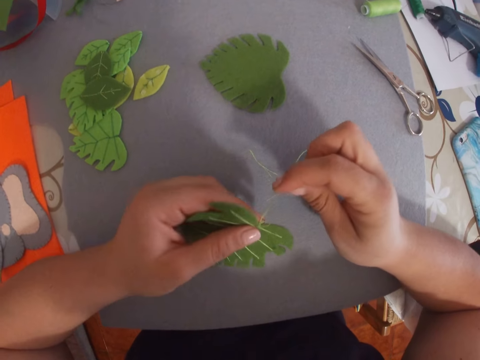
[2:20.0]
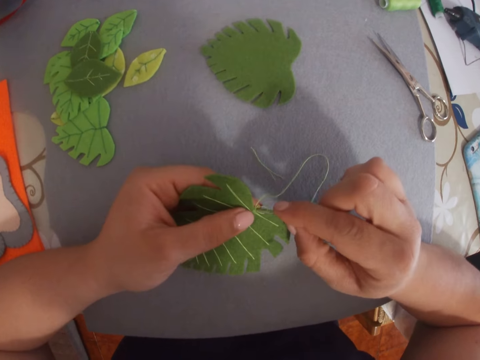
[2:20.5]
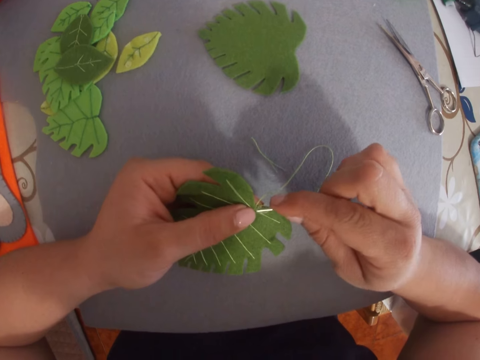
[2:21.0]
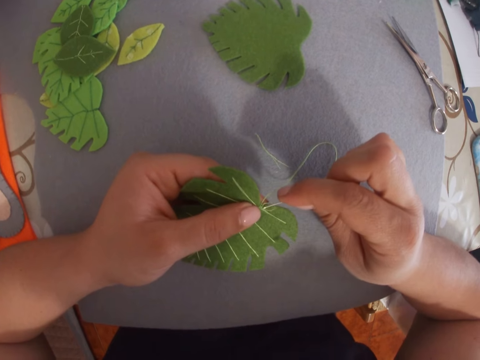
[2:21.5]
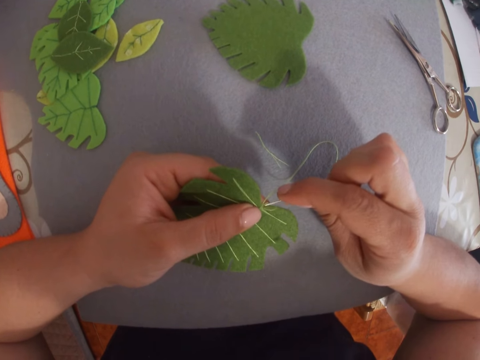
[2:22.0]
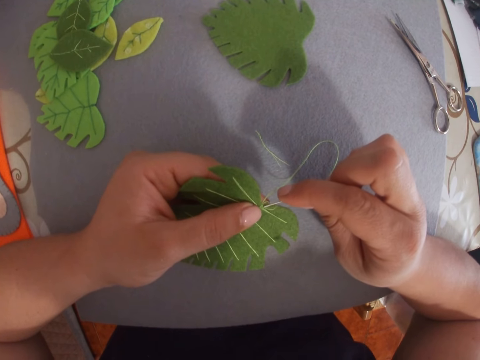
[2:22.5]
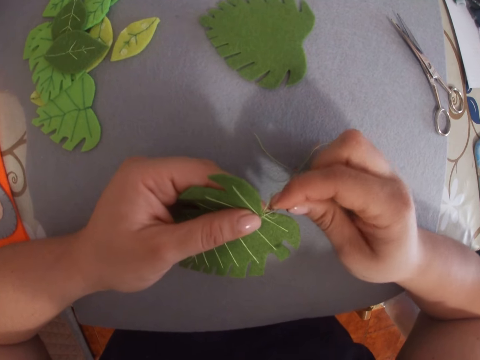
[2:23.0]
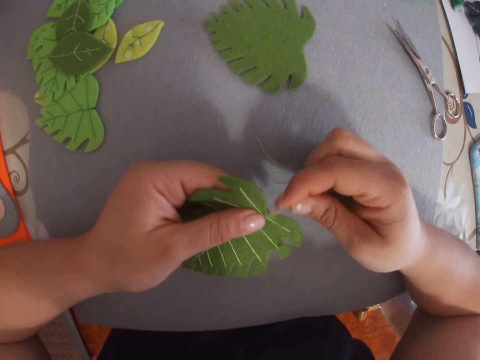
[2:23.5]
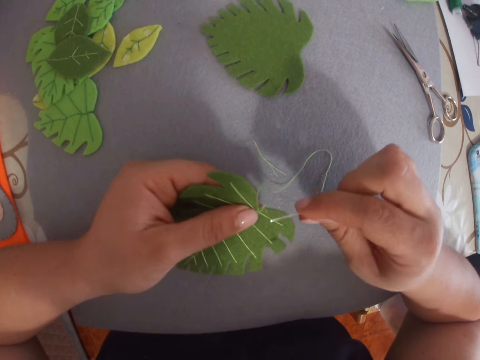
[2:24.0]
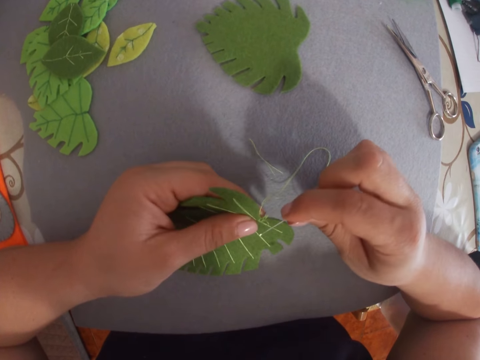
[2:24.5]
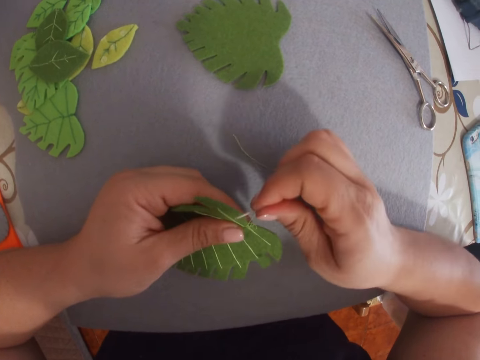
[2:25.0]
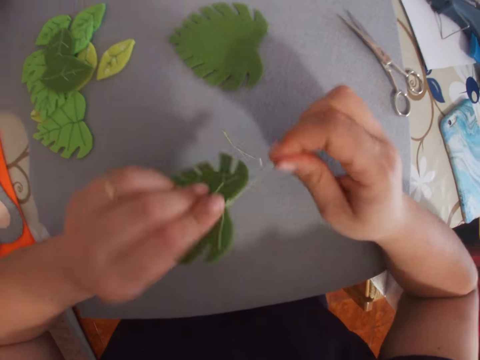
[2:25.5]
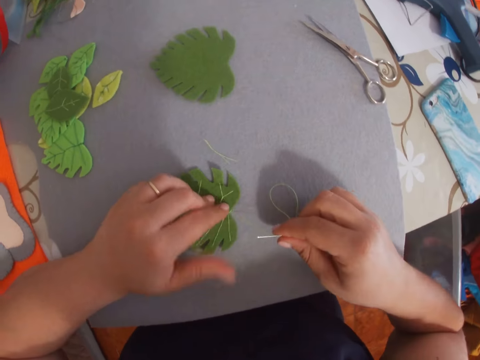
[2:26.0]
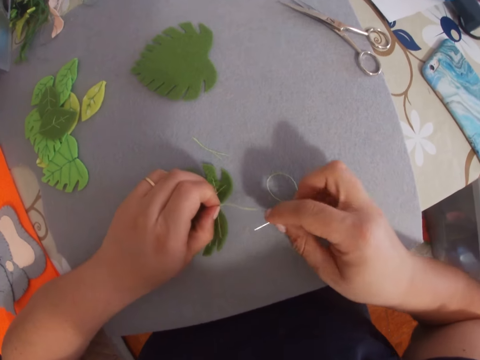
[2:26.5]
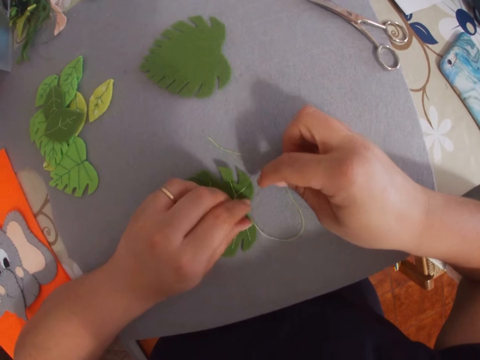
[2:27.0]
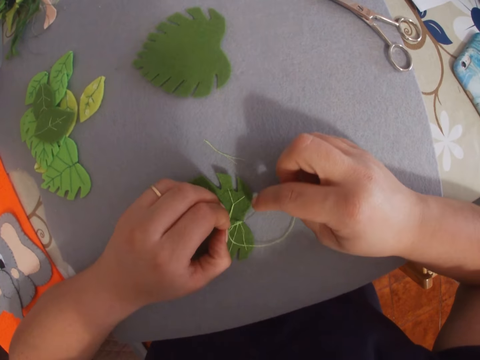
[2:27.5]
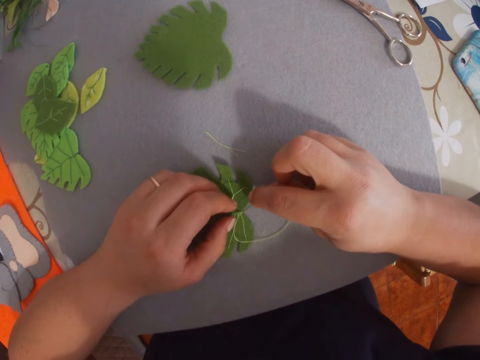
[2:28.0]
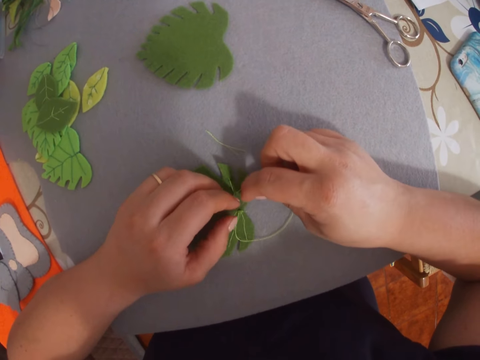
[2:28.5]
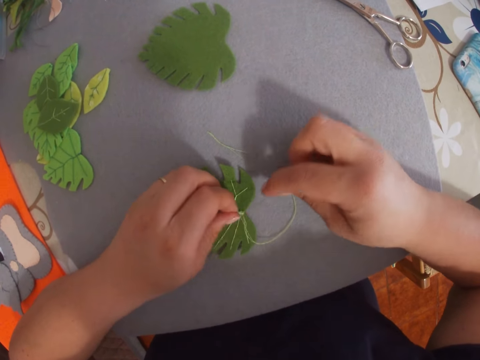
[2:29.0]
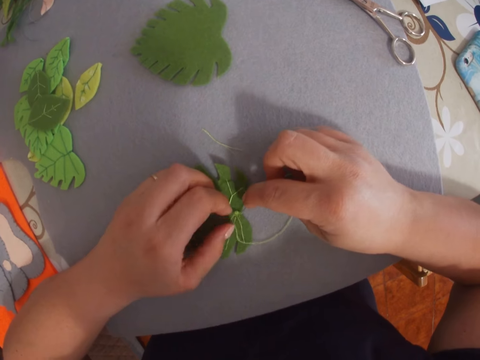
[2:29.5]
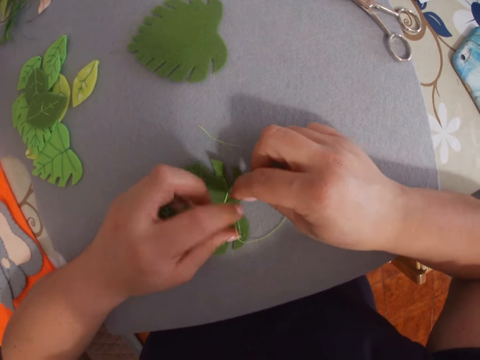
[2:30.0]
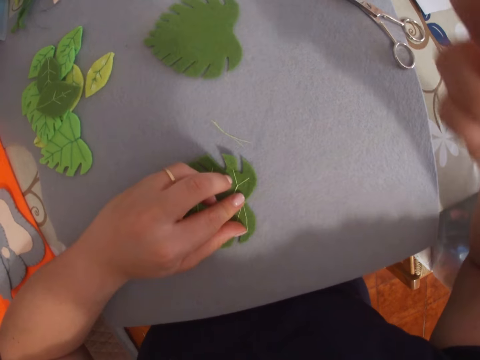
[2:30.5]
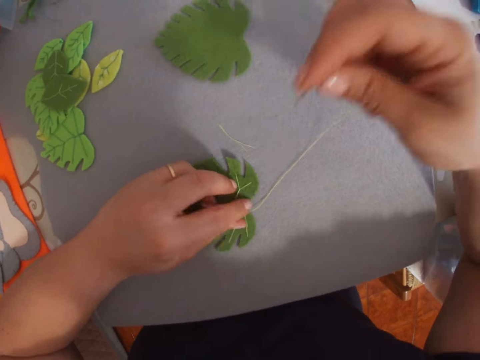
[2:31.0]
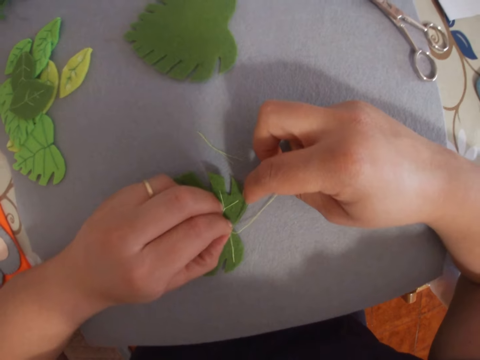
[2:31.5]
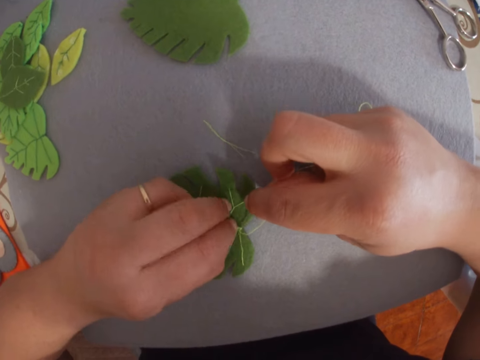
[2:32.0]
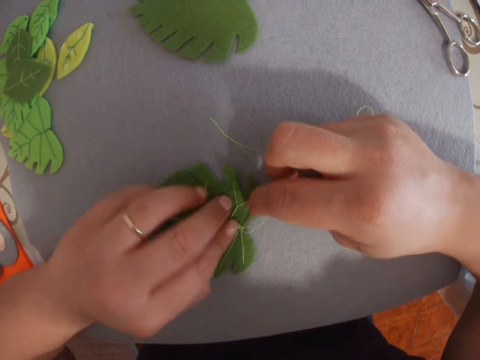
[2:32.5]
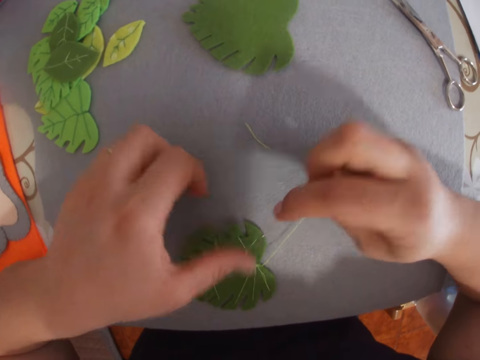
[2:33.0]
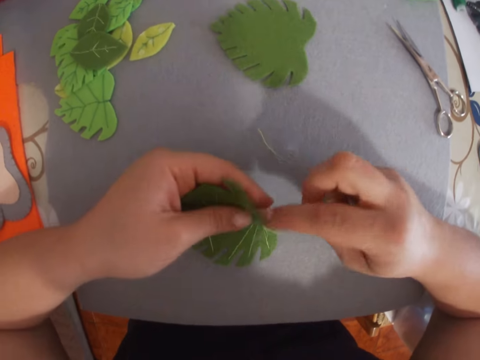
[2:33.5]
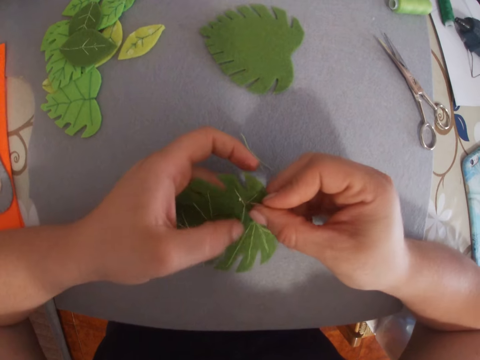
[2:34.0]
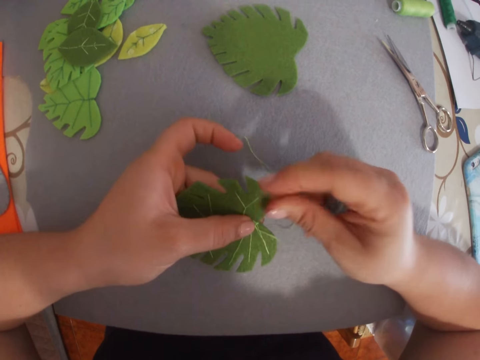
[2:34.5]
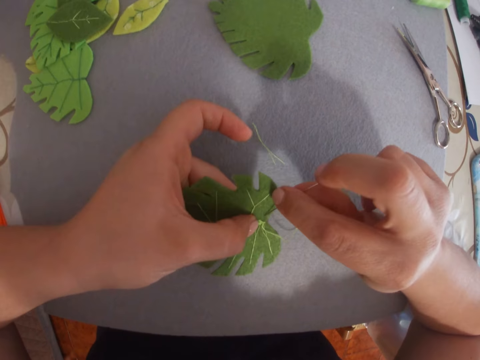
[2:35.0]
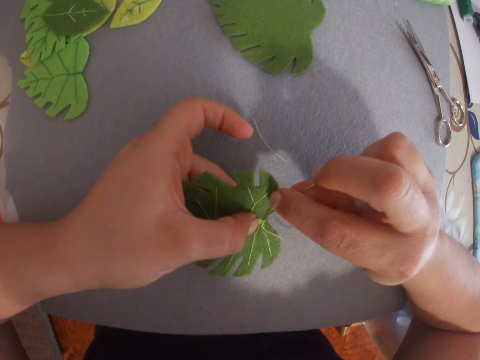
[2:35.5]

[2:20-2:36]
The camera wearer sews the craft work or flower. They put the craft work on the table. They turn the flower. They sew the craft work. They pick the craft work from the table.

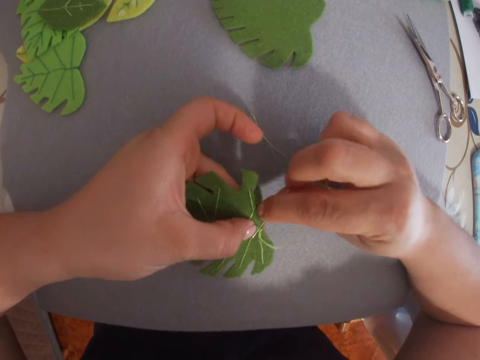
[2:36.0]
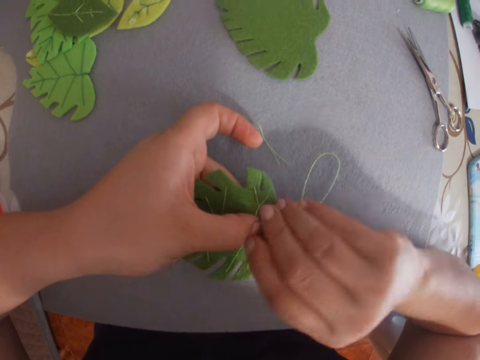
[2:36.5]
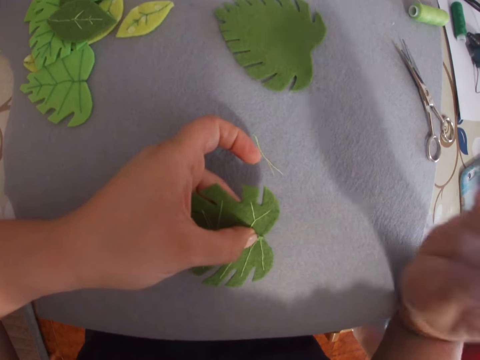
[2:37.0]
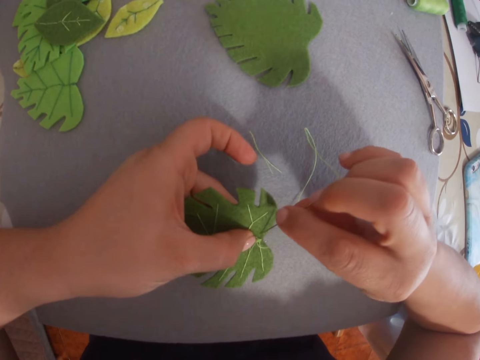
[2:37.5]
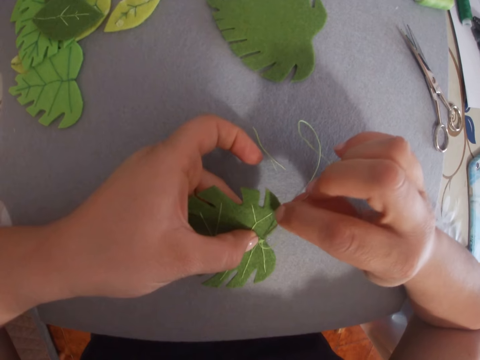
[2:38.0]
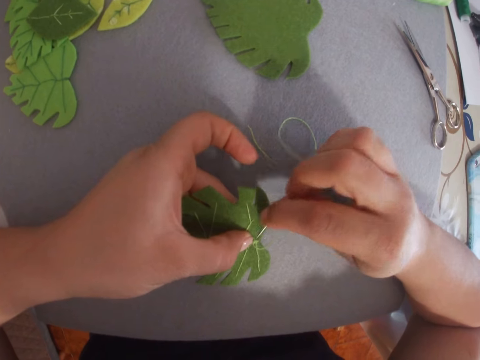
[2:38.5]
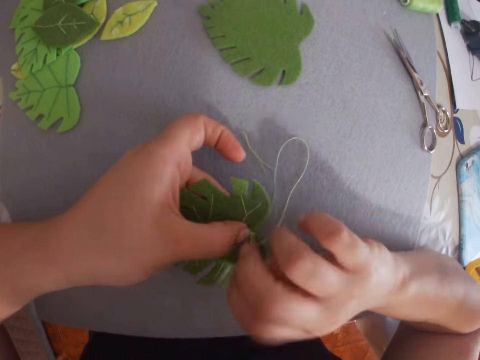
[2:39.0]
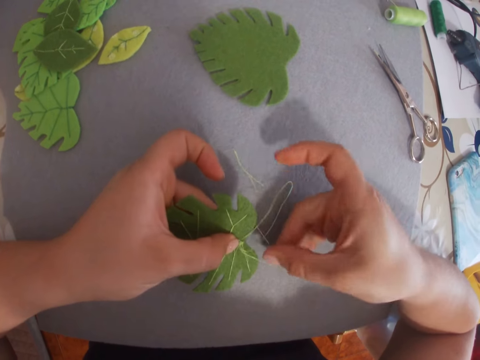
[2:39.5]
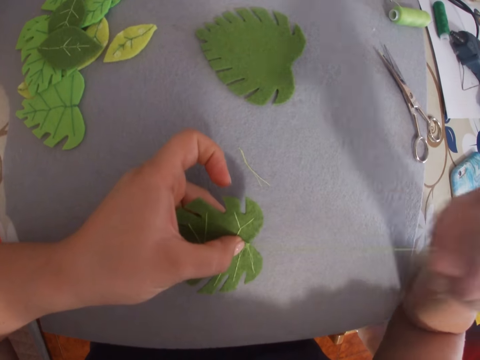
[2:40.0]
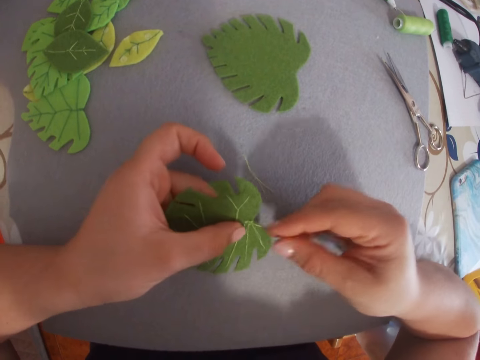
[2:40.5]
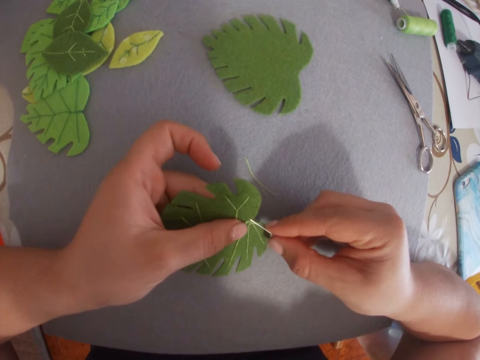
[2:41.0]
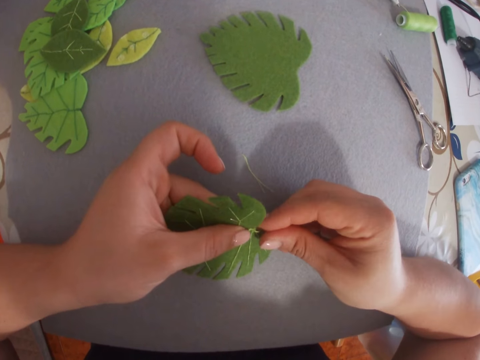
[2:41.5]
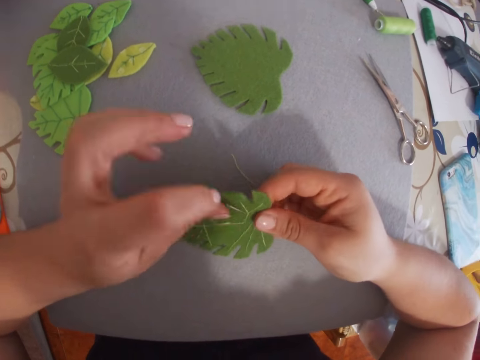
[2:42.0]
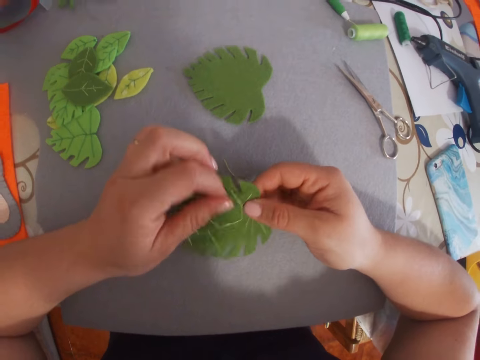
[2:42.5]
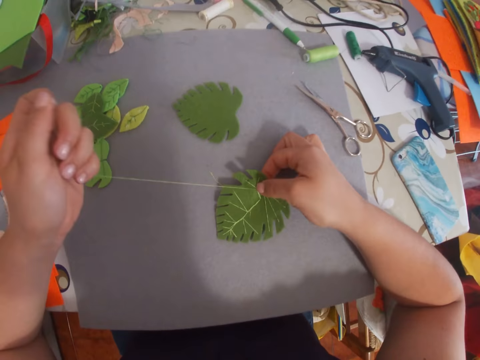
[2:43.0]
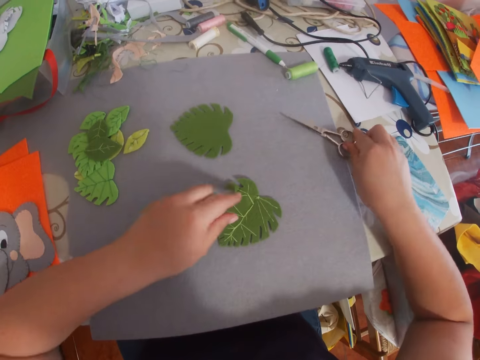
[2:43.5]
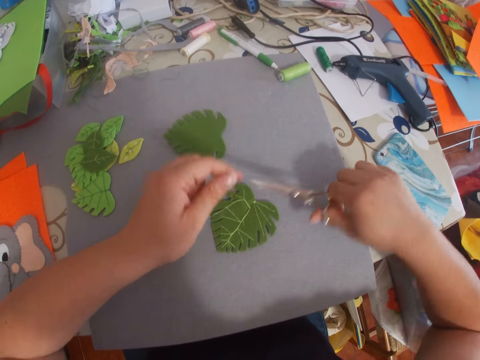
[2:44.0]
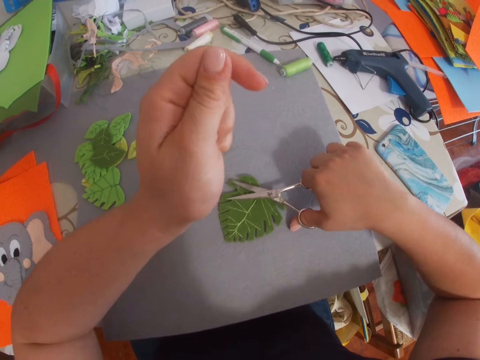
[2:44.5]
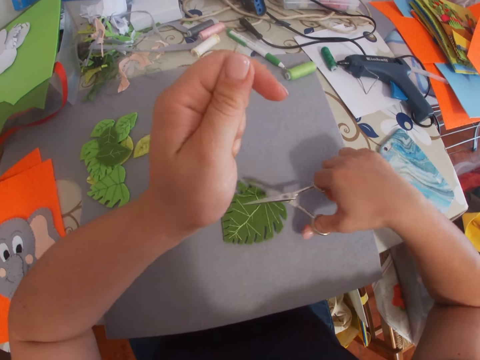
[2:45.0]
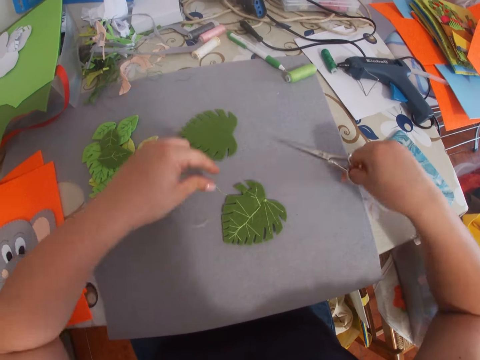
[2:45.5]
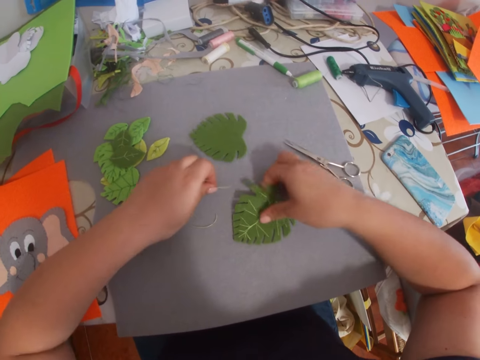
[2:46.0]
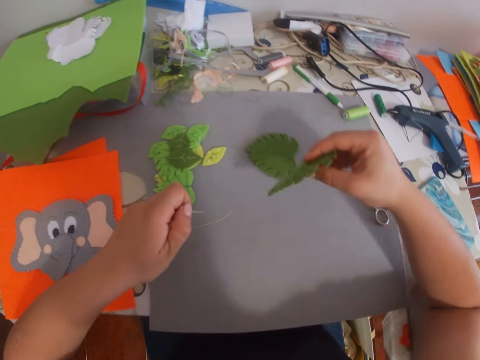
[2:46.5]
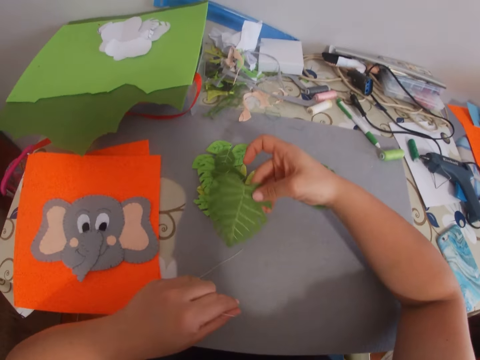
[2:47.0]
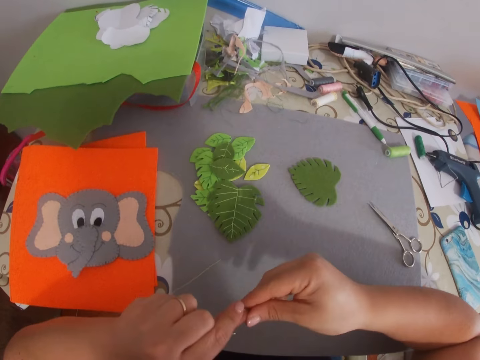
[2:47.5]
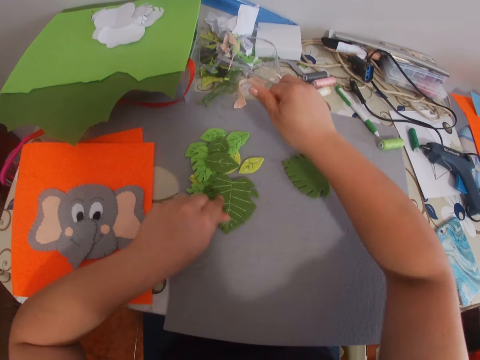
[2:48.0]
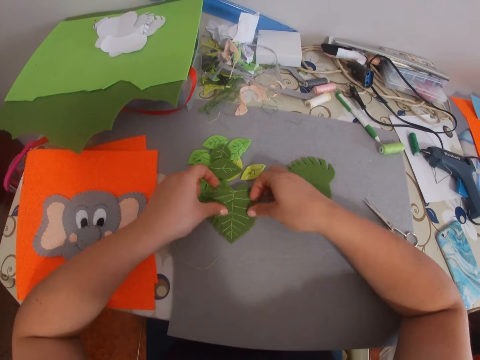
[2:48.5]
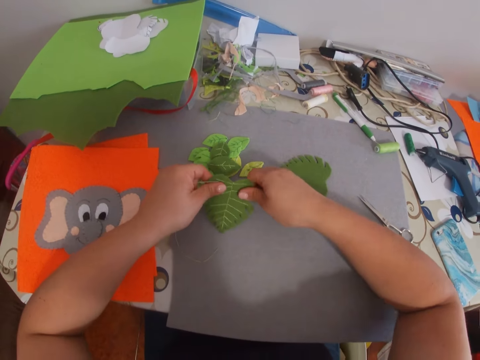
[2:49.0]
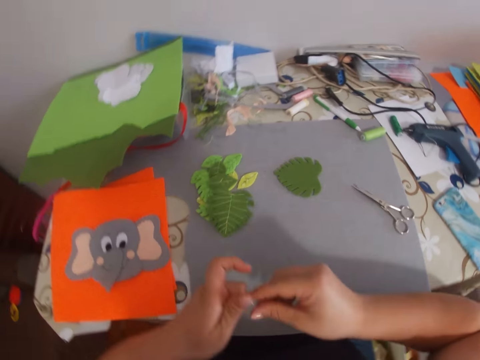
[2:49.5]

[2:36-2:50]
The camera wearer hand sews the flower or craft work. They put the craft work on the table. They pick scissors from the table. They cut the thread with the scissors. They drop the scissors on the table. They pick the craft work from the table. They drop the craft work on the table. They look at the flower.
